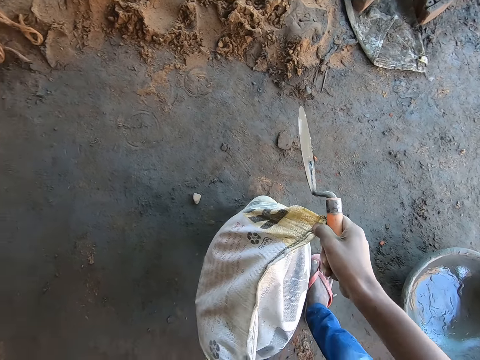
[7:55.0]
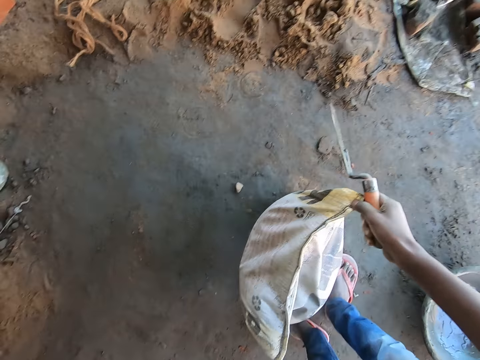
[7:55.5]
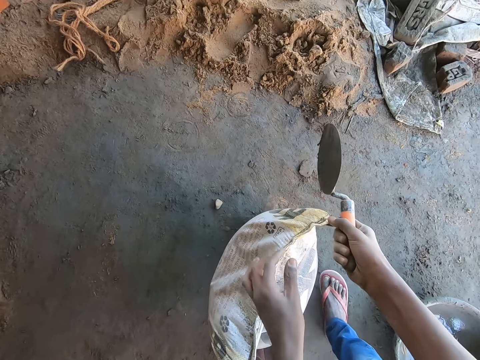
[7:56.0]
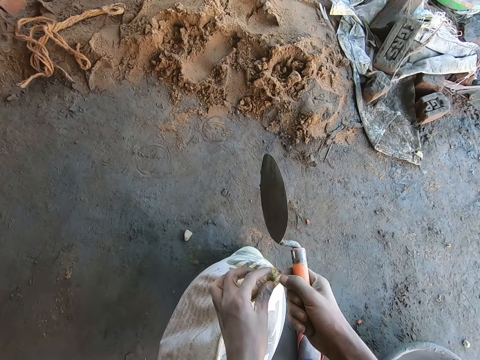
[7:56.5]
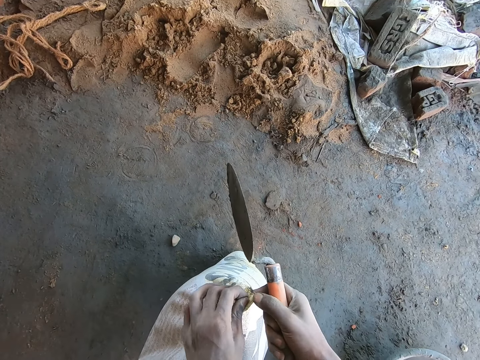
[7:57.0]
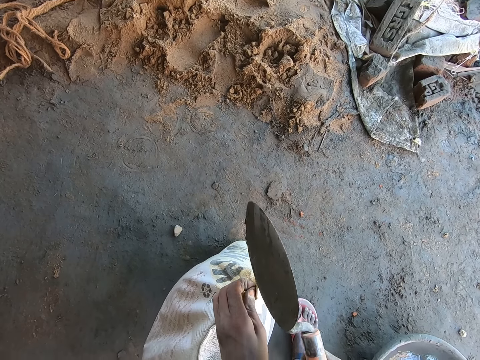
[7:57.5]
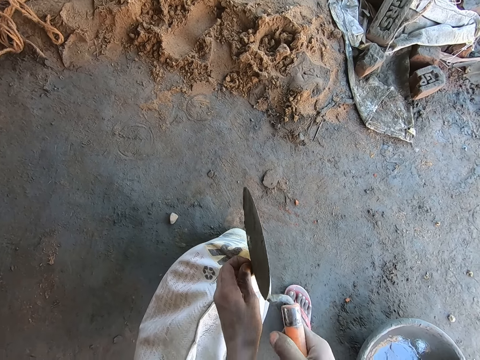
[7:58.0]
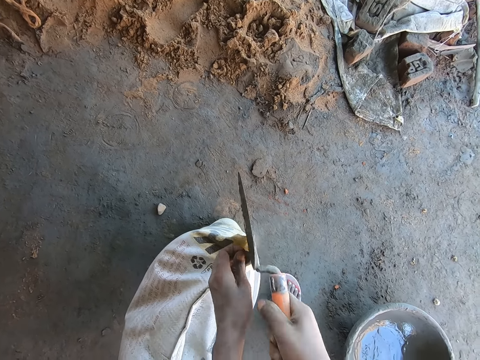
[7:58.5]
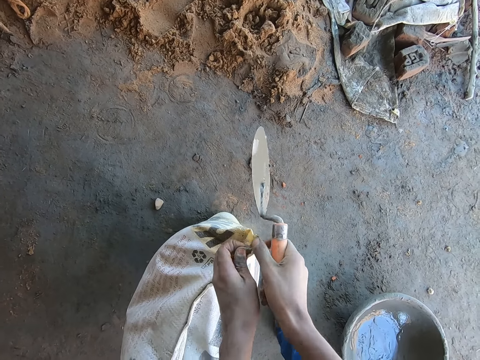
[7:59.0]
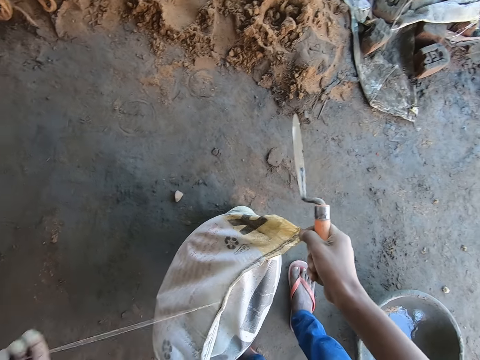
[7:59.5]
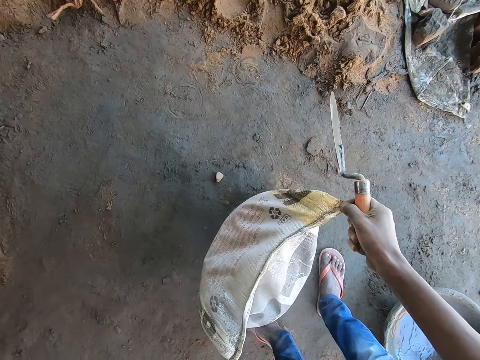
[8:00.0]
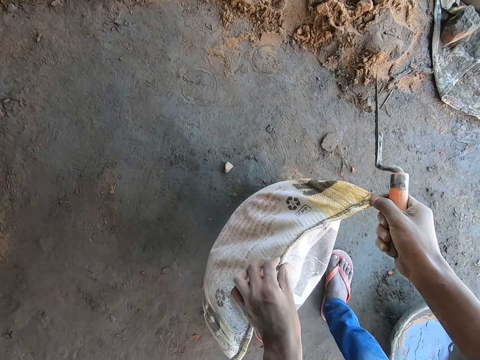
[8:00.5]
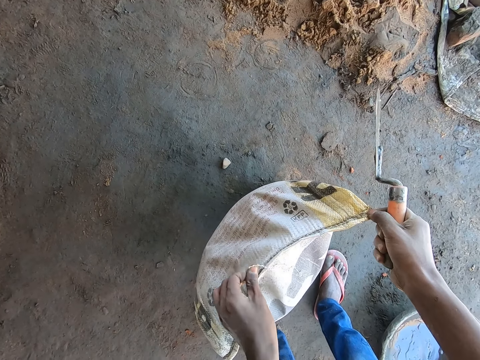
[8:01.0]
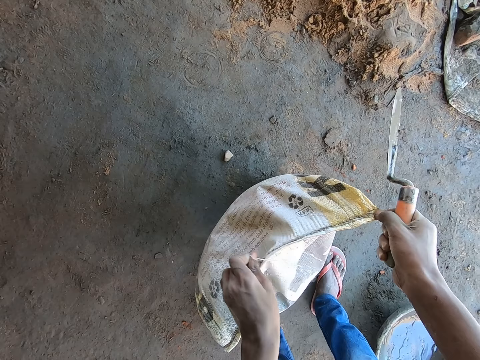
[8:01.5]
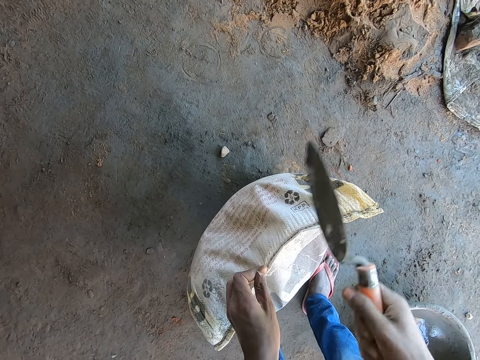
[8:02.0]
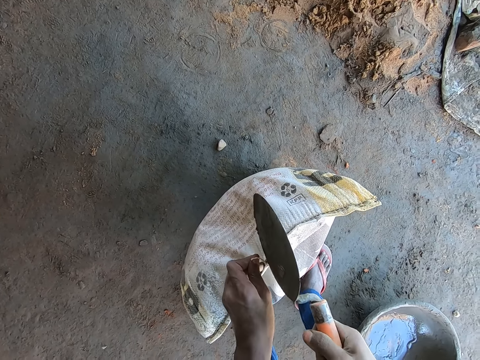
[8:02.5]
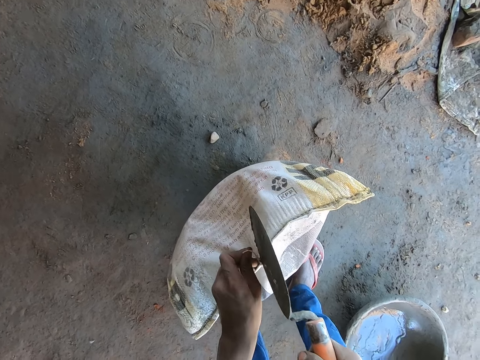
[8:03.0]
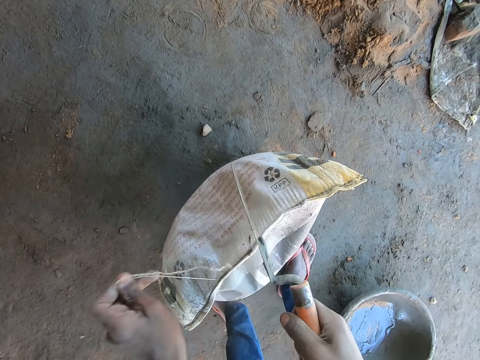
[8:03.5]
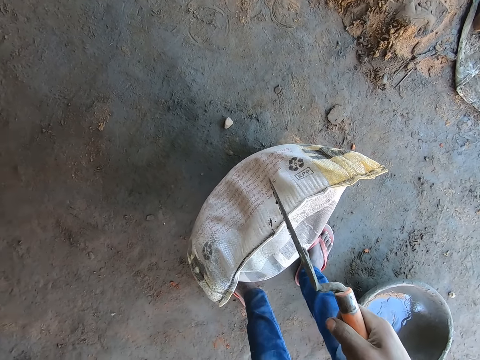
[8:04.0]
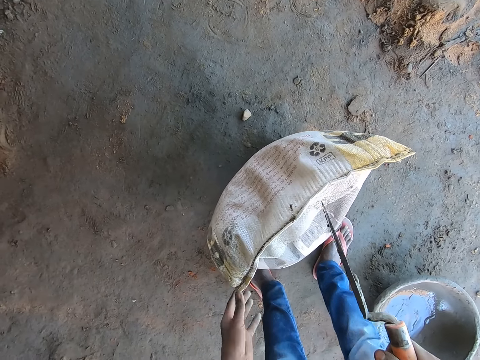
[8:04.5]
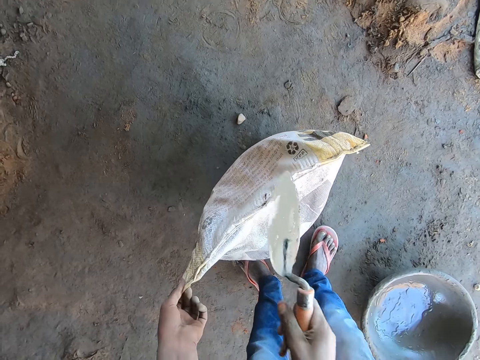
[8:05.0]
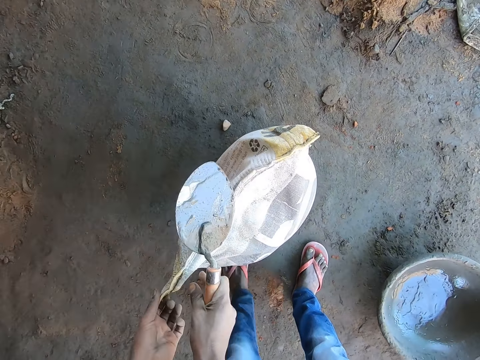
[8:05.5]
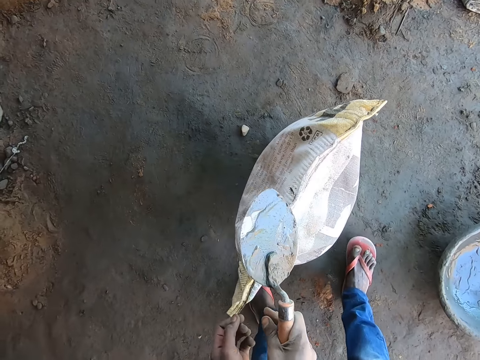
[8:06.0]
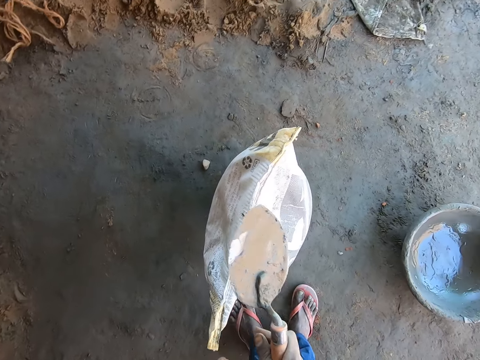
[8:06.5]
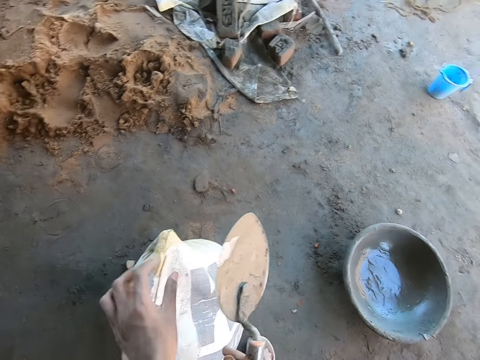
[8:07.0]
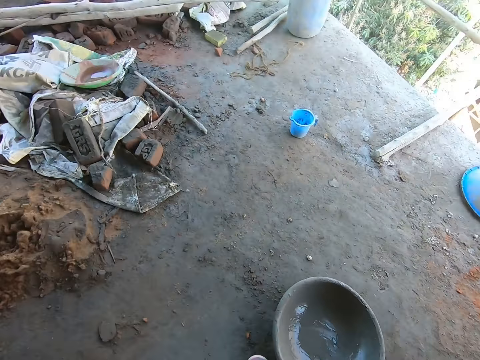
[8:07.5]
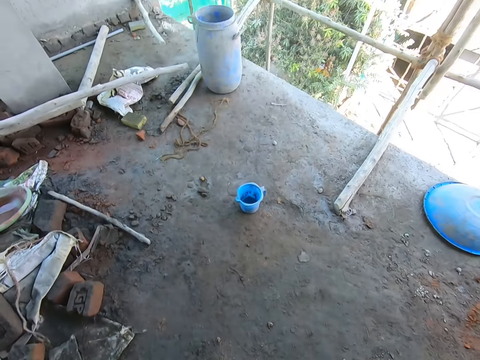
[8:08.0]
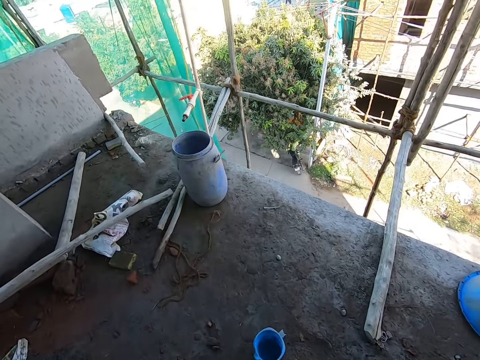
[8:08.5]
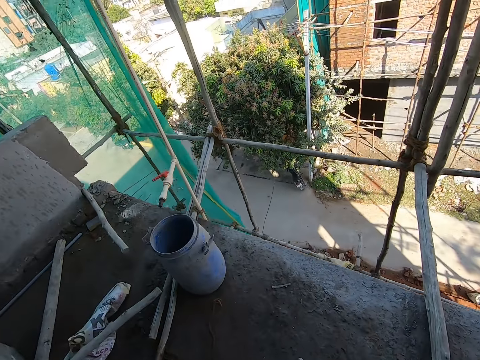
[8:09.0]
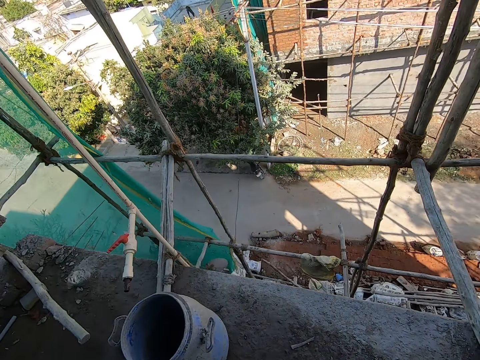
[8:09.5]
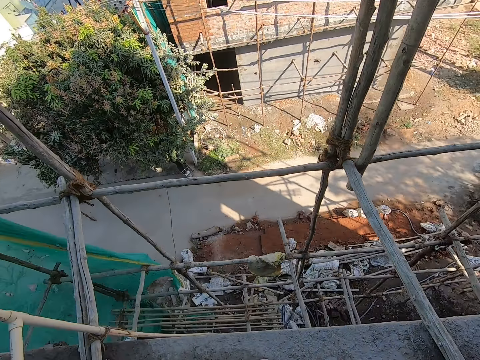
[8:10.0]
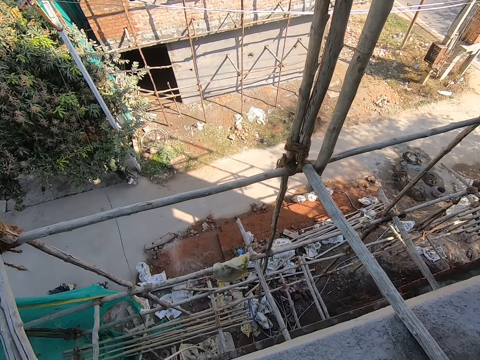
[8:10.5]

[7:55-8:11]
The camera wearer pulls the thread from the cement with his left hand. He holds a thread of the cement on the floor with both hands. He holds the thread of the cement on the floor with his left hand. He cuts the thread of the cement in his left hand with the trowel in his right hand. He pulls the thread from the cement with his left hand. He holds the thread of the cement on the floor with his left hand. He cuts the thread of the cement in his left hand with the trowel in his right hand. He pulls the thread from the cement with his left hand. He holds a thread of the cement on the floor with his left hand. He touches the cement bag. He walks around the house.

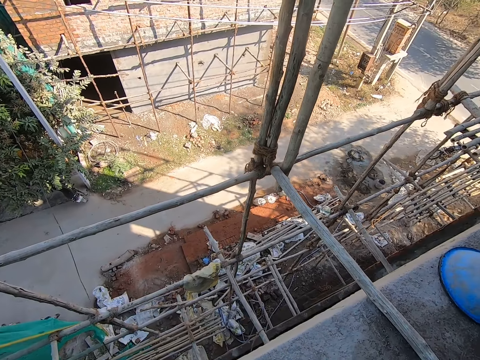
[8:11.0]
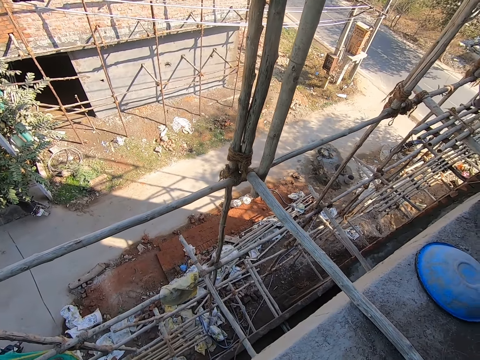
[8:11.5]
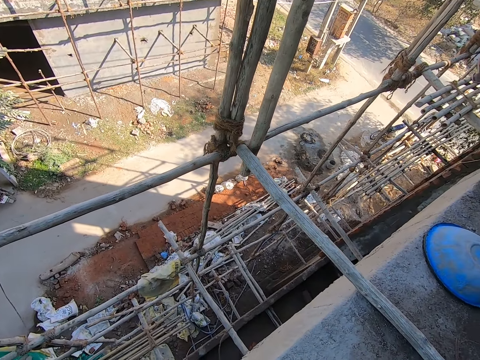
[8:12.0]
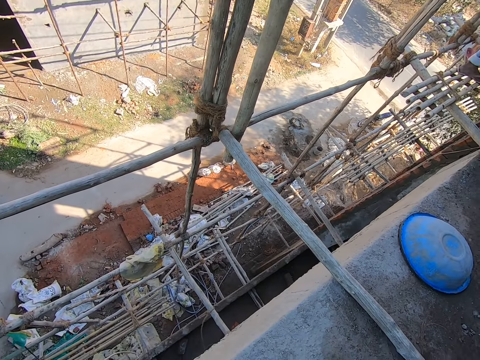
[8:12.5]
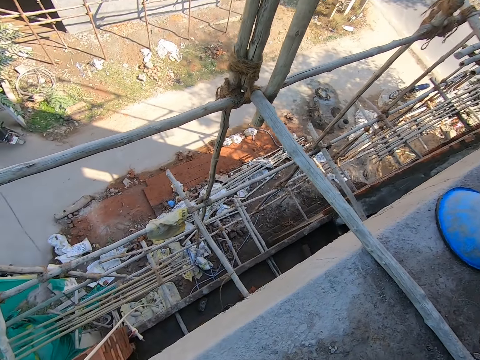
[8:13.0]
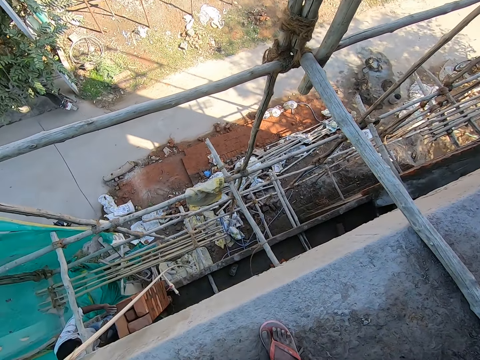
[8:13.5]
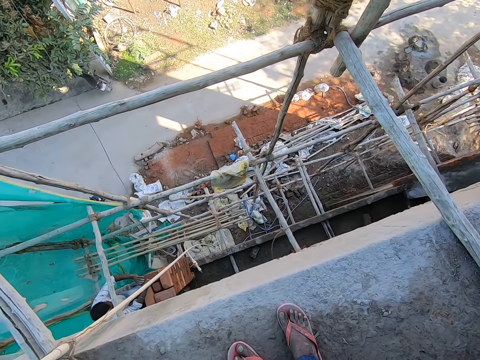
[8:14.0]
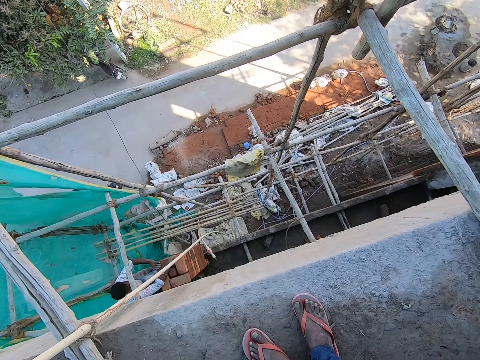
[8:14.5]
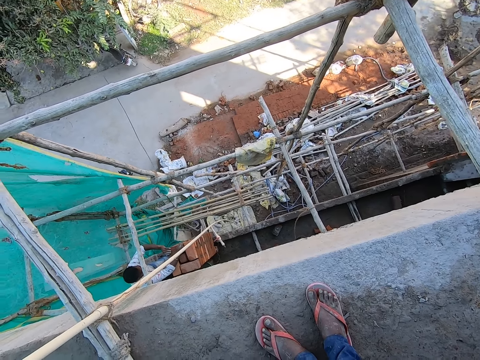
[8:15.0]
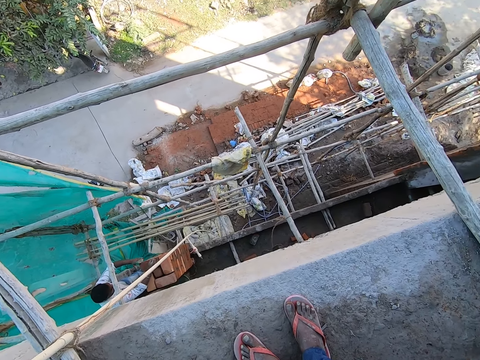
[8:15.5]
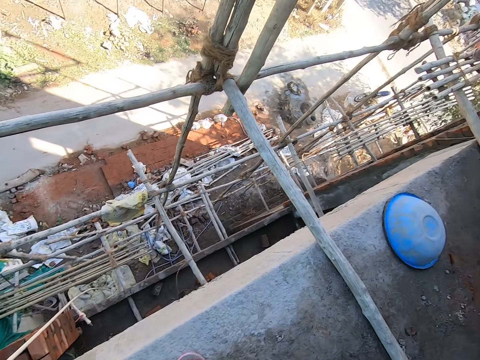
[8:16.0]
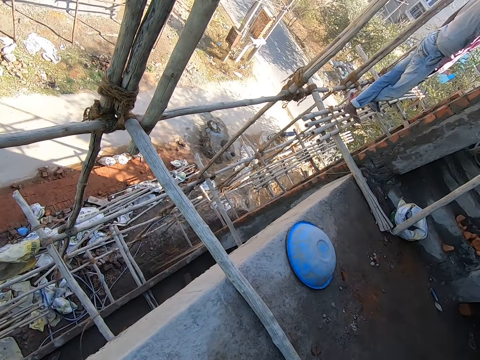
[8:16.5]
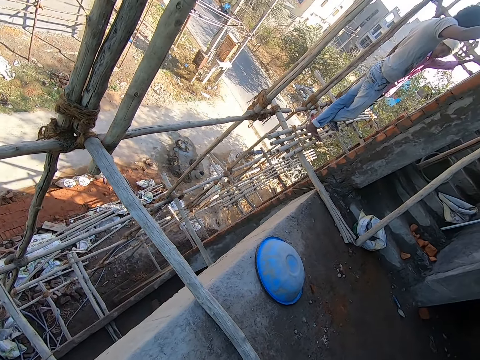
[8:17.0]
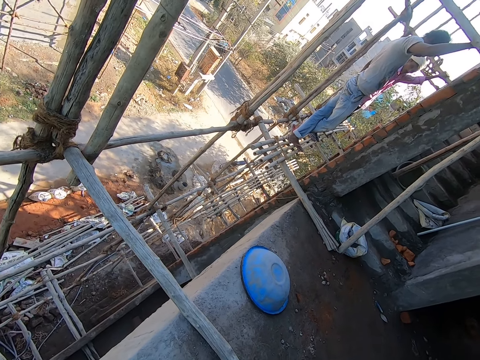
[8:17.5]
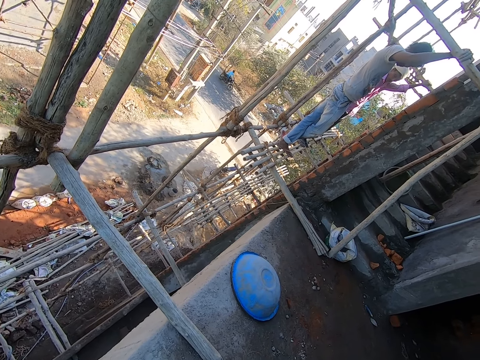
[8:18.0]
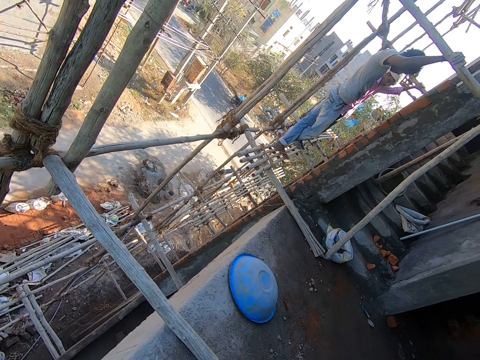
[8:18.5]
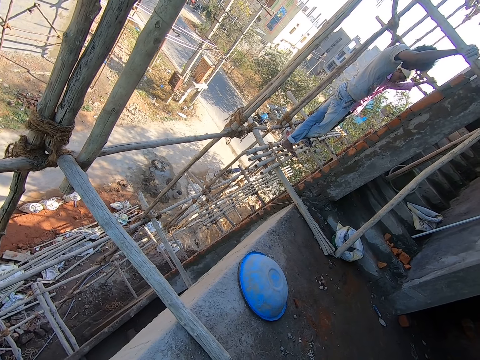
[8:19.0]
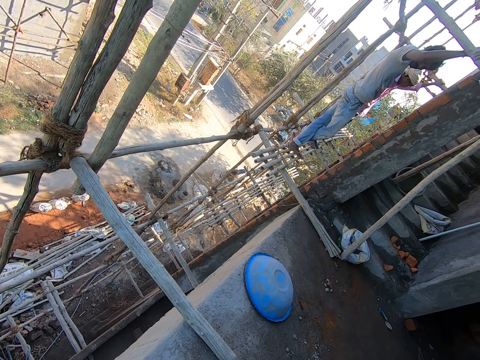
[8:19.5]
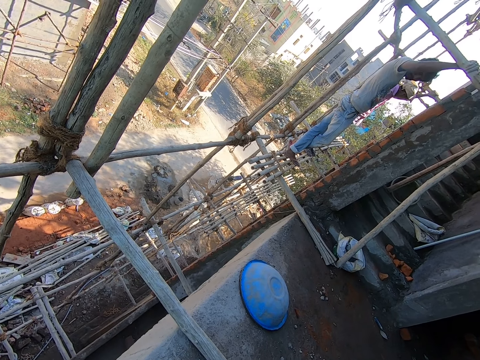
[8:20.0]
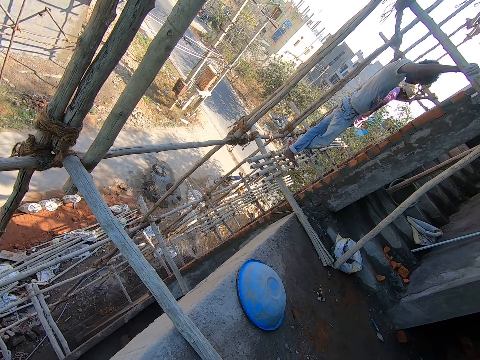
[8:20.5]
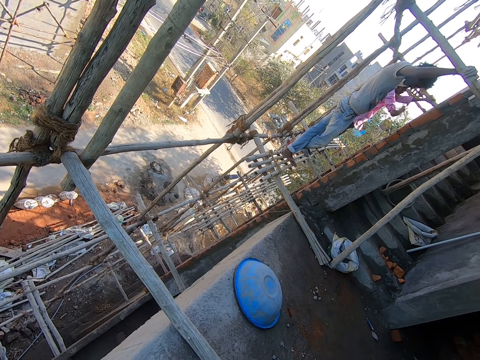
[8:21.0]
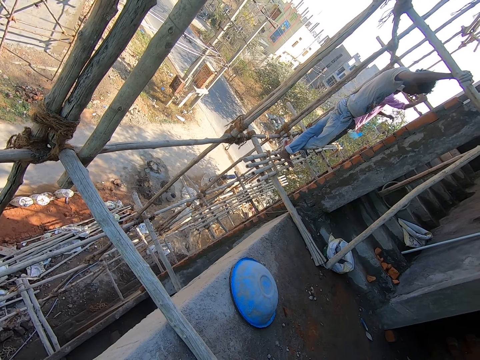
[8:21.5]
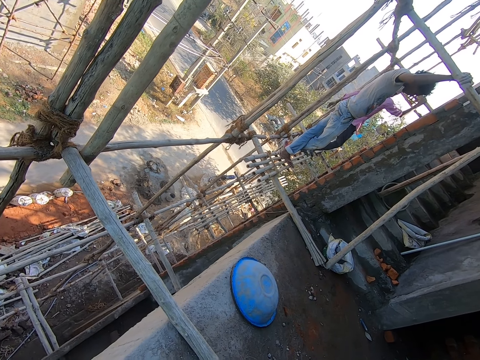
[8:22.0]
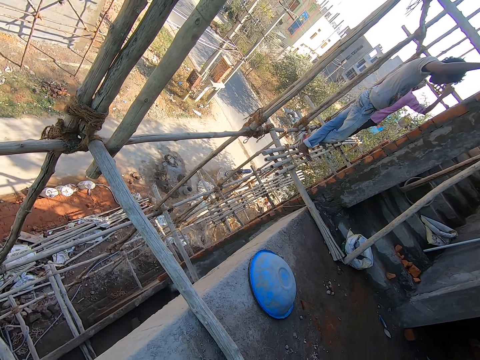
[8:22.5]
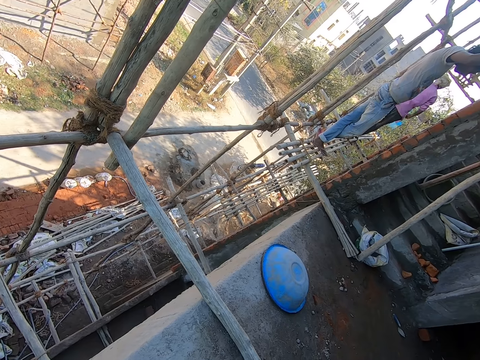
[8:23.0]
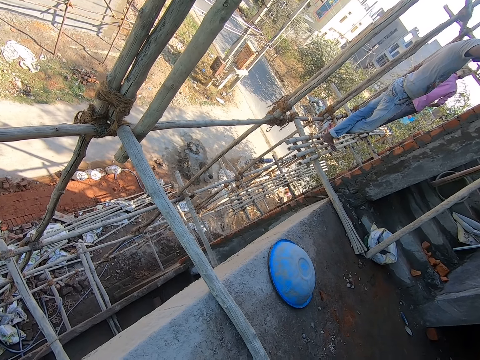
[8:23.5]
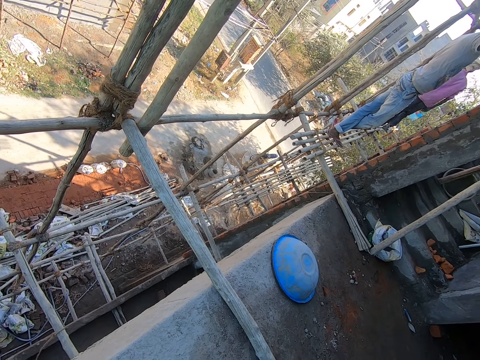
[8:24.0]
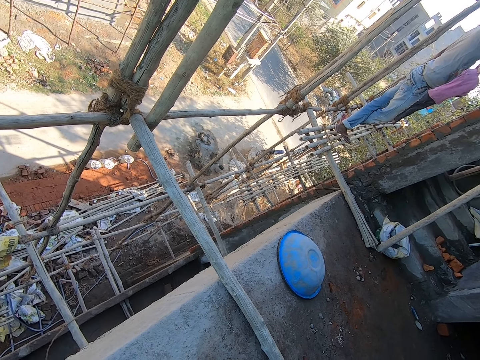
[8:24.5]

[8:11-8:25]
The camera wearer interacts with the man and converses. The man examines the brick with his right hand. The camera wearer looks around. Another man interacts with a third man. The second man holds a bamboo wood with his right hand. The third man holds the bamboo wood with his left hand. The third man holds the bamboo wood with his right hand and walks on the bamboo woods.
